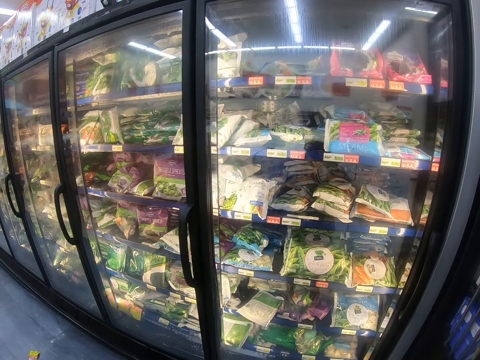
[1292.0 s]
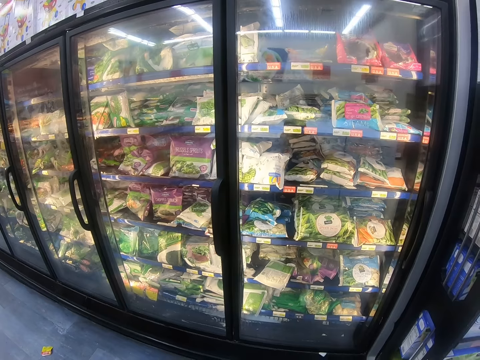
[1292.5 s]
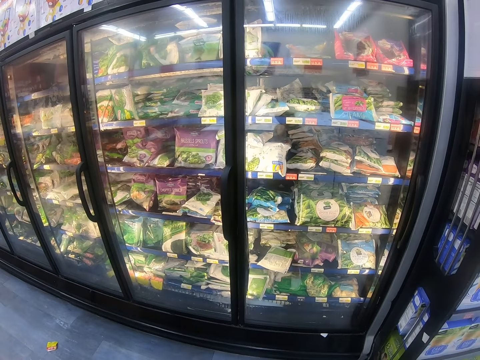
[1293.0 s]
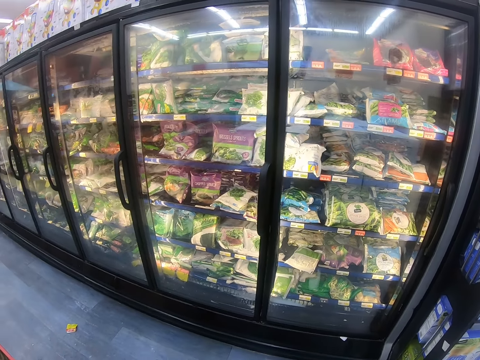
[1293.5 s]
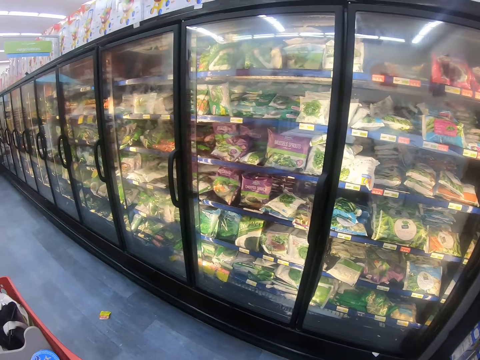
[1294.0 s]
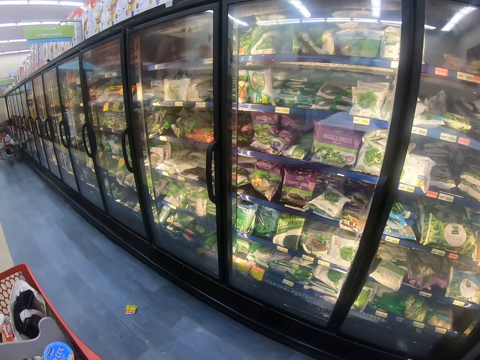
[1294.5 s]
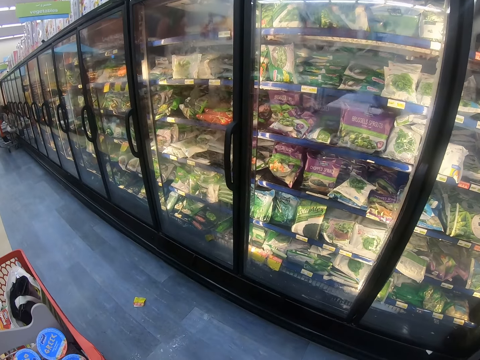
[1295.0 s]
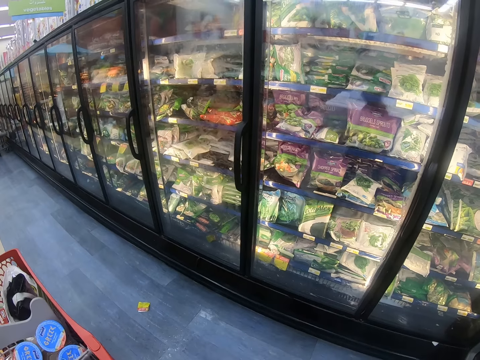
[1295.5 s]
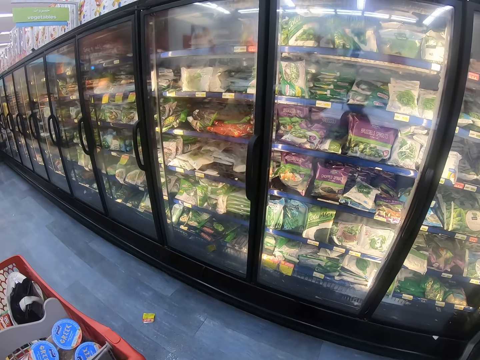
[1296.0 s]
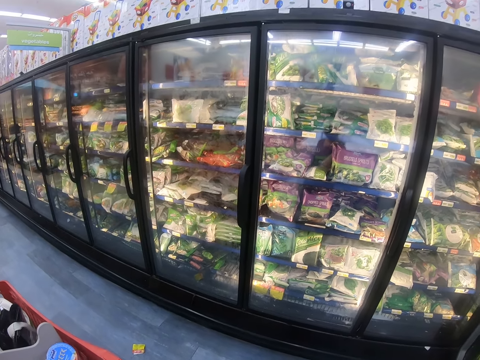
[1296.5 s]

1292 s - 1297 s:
The camera wearer pushes the trolley. They look around the supermarket fridge, walk around the supermarket and pull the trolley.

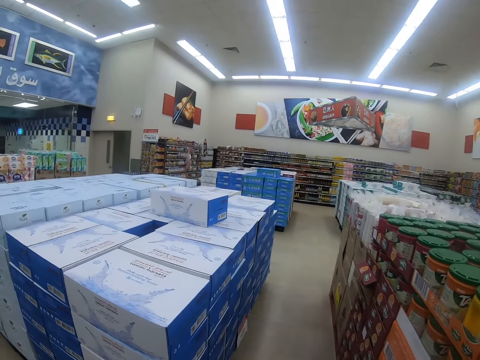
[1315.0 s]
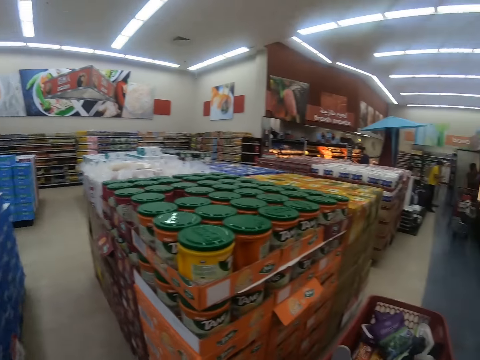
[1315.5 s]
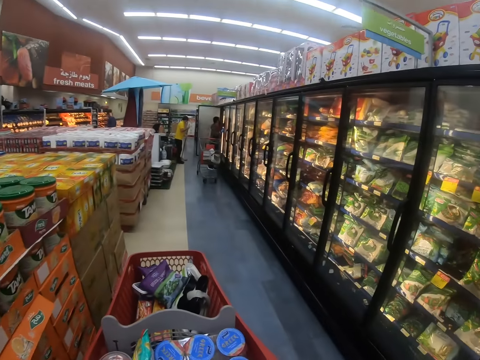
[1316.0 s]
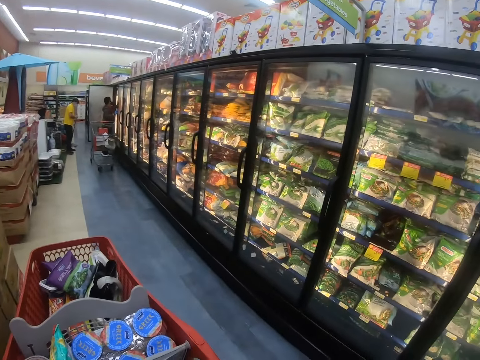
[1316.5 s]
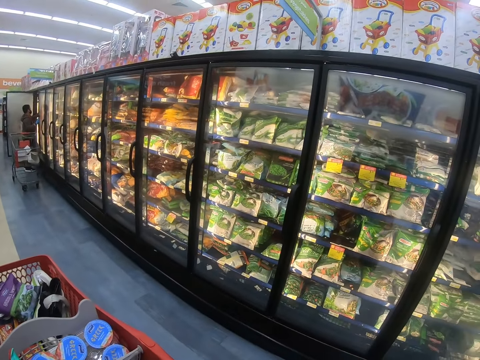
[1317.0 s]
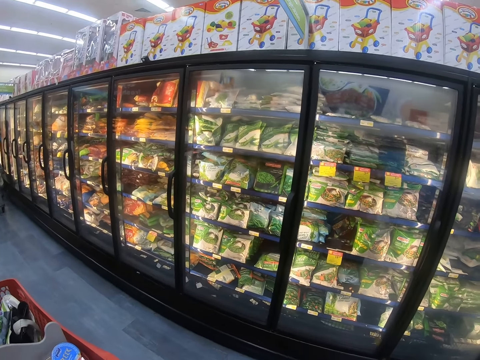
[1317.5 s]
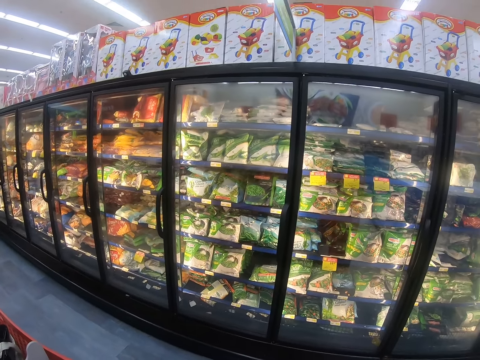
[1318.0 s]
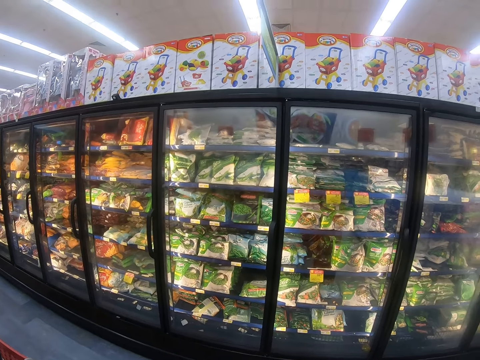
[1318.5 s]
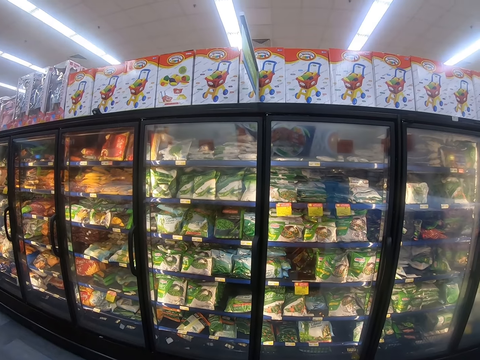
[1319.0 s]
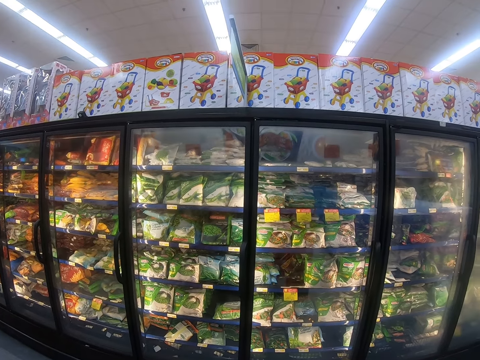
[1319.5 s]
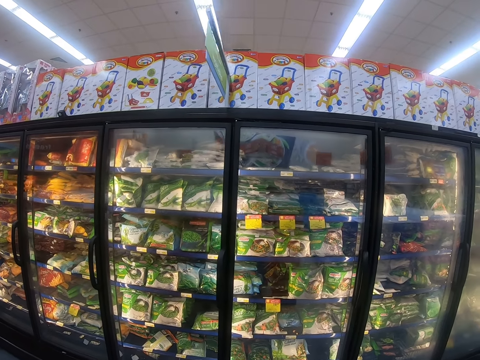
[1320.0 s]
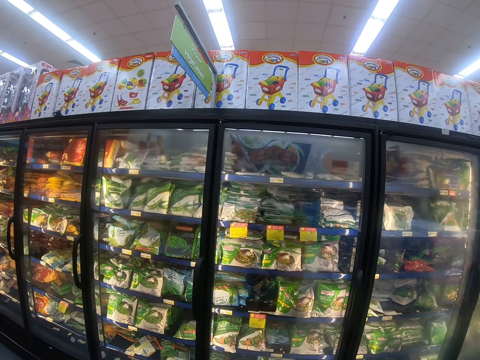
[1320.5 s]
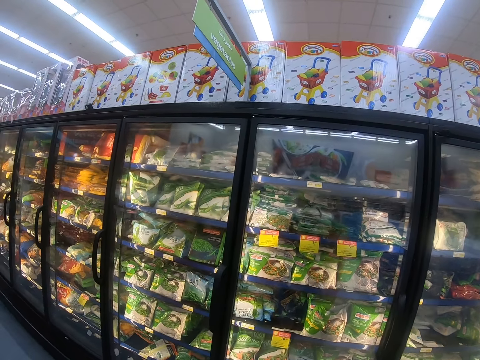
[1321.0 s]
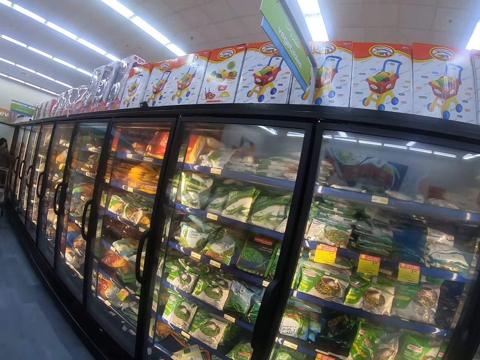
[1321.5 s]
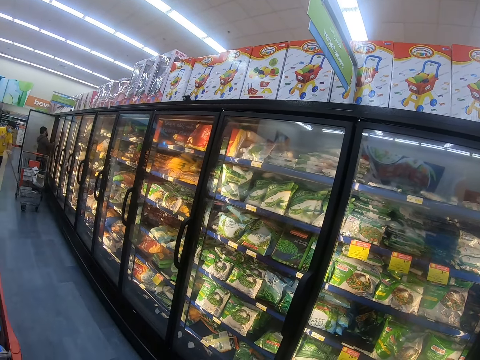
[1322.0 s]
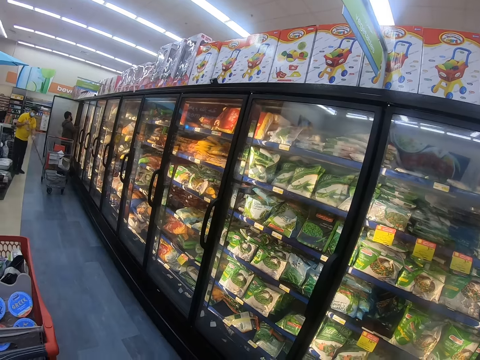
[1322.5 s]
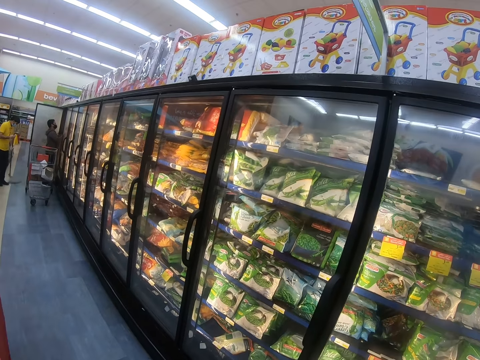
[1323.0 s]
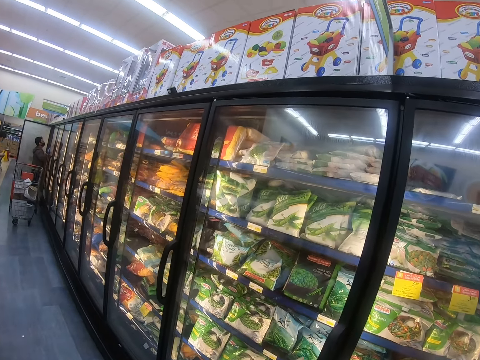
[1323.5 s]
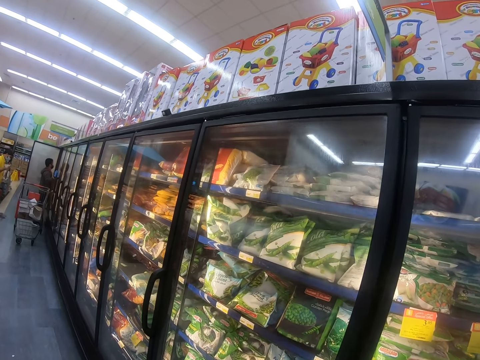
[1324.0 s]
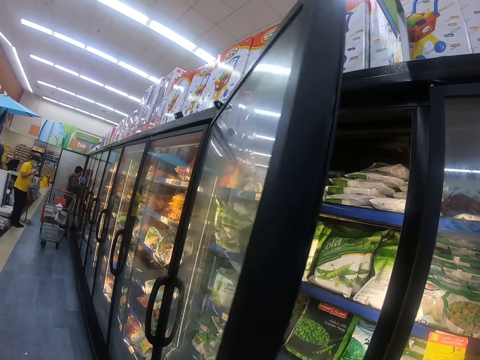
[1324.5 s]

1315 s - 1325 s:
The camera wearer pushes the trolley. They pull the trolley and look around the supermarket shelf. They look at the refrigerator. A man does something. The camera wearer opens the refrigerator.

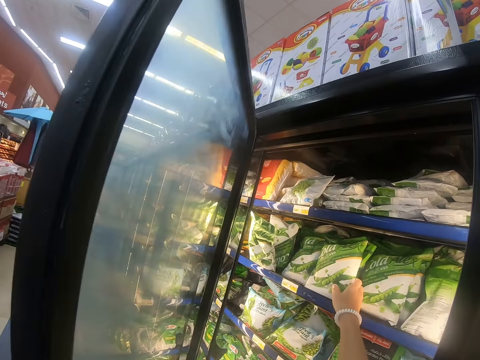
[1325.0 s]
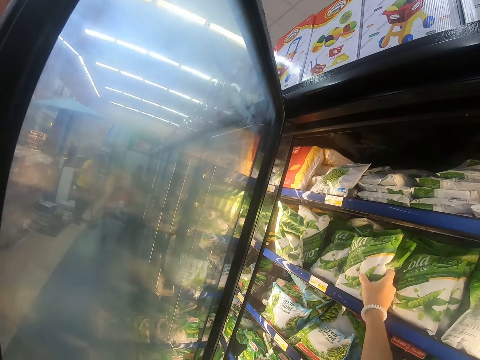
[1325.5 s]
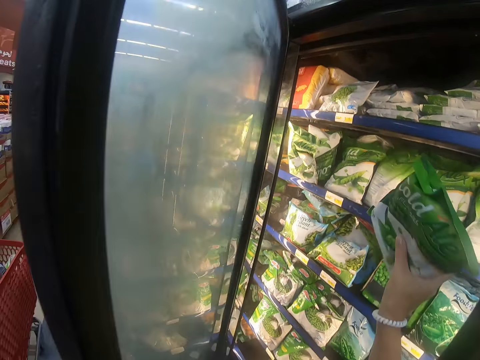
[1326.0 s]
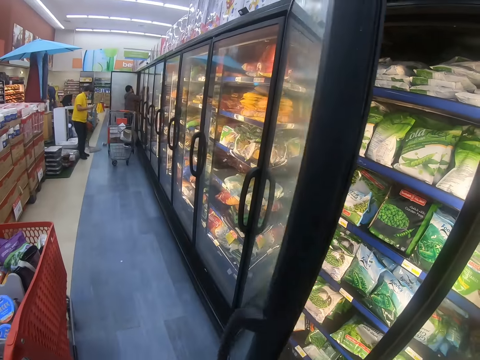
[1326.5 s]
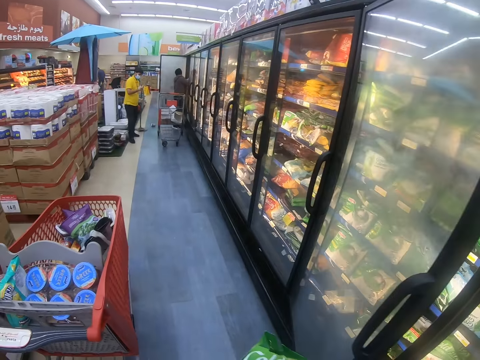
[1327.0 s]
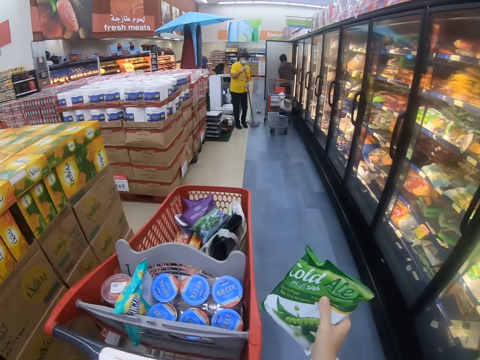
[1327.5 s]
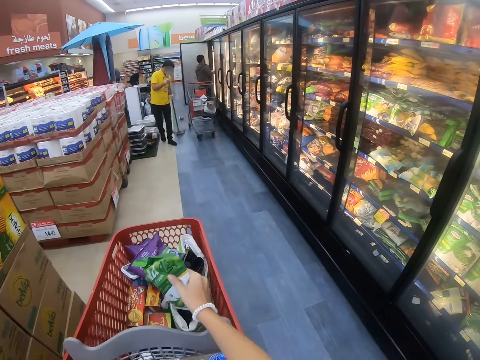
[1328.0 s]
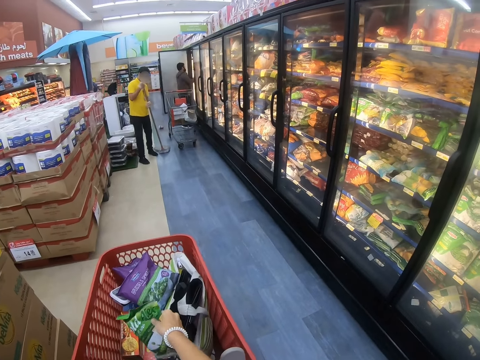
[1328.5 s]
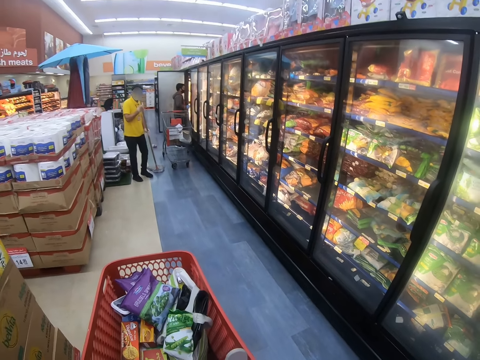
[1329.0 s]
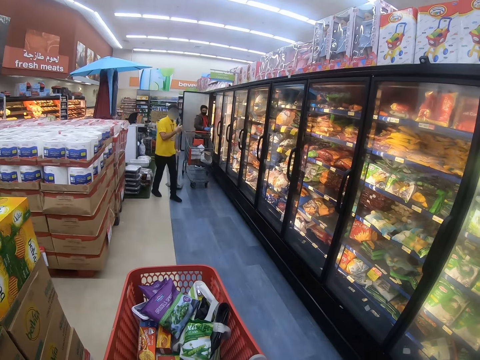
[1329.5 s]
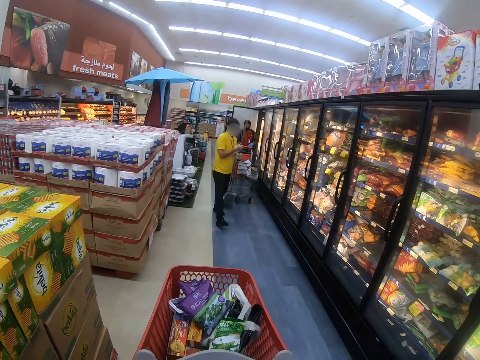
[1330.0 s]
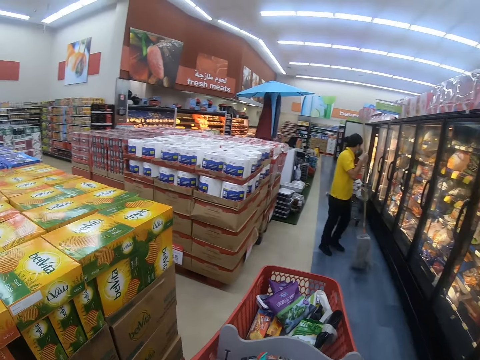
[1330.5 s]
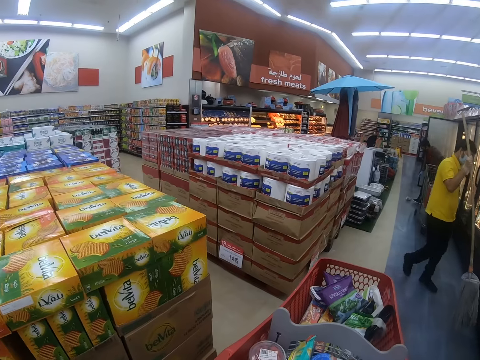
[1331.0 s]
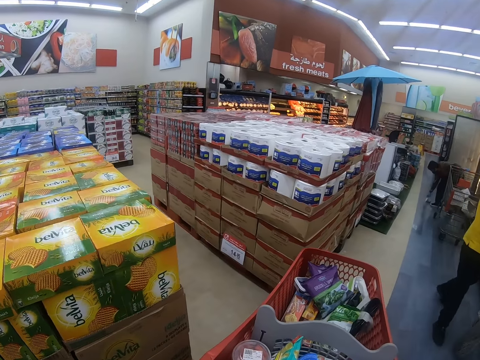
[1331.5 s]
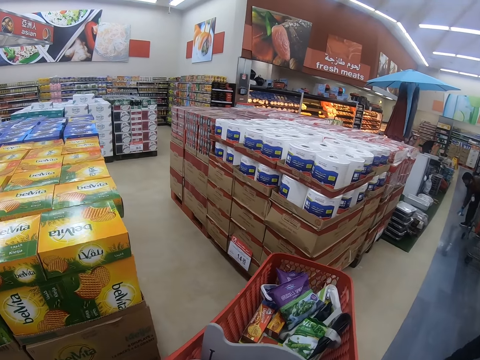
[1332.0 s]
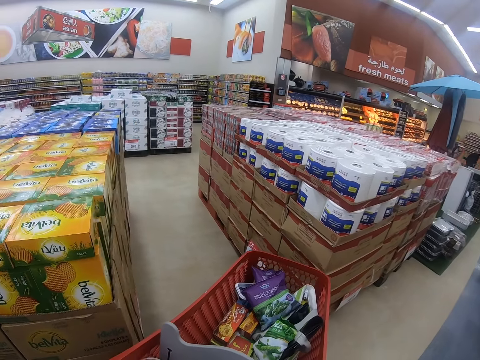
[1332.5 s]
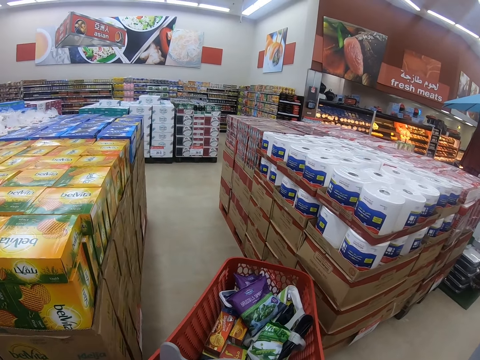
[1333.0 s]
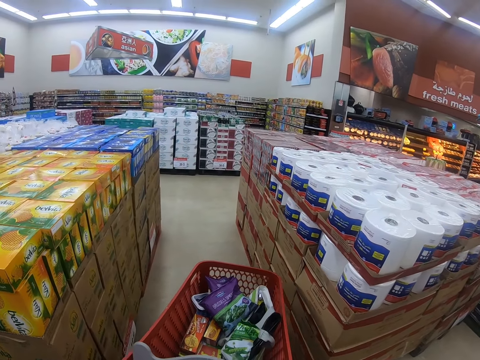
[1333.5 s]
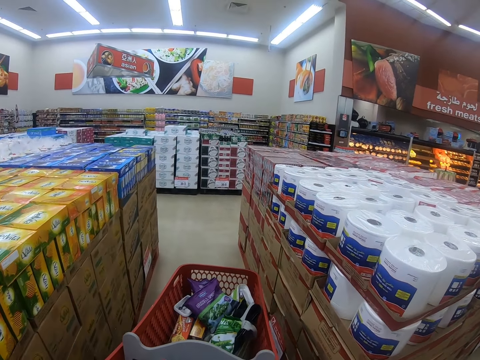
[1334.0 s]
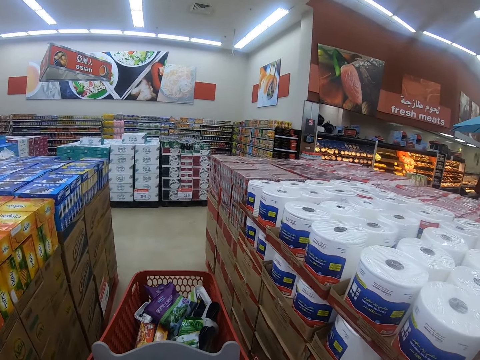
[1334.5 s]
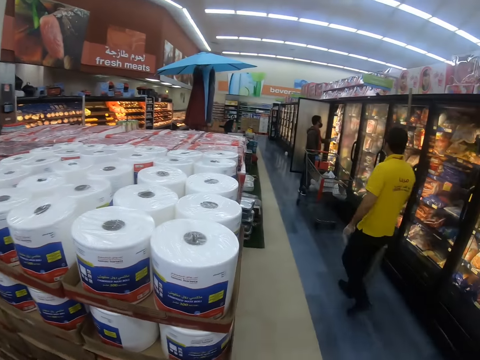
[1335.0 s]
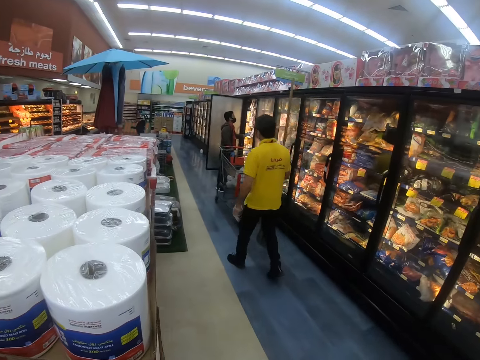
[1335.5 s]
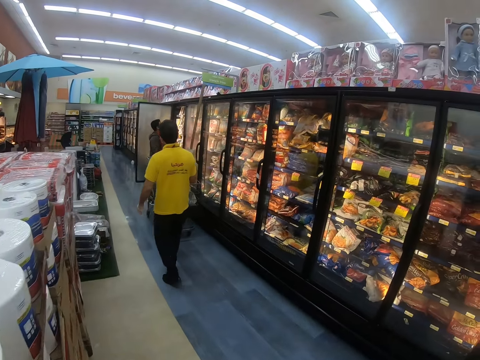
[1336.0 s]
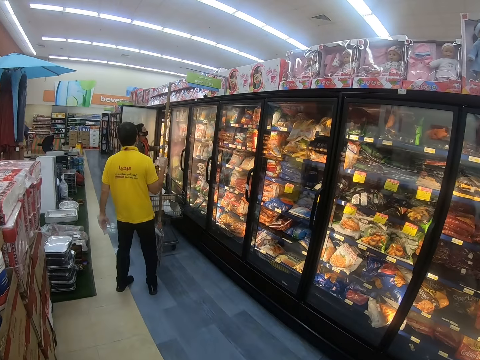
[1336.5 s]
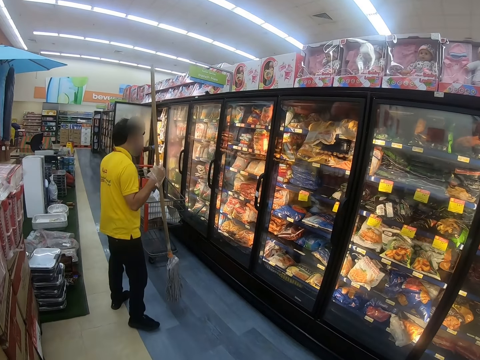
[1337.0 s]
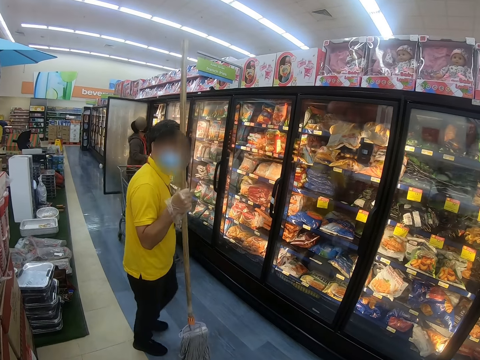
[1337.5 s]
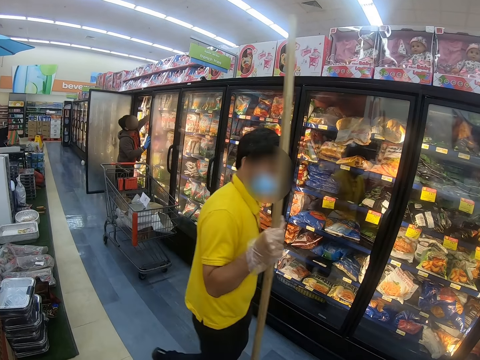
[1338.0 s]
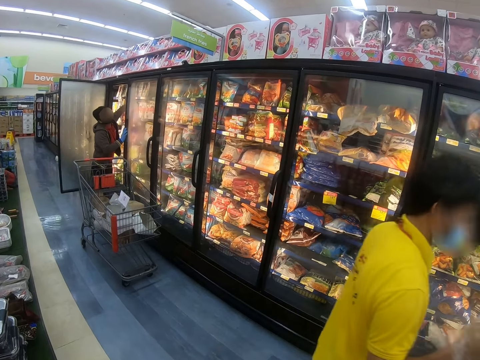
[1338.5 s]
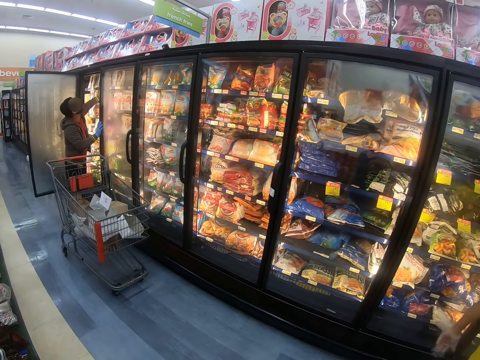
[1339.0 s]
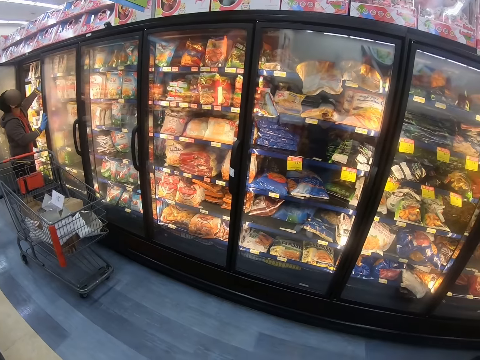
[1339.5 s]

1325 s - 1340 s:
The camera wearer picks the peas package from the fridge. A man cleans the floor. The camera wearer closes the fridge. They place the peas package inside the trolley. The man steps forward. The camera wearer walks around the supermarket, pulls the trolley and looks around the supermarket shelf. They push the trolley. The man steps forward. Another man does something. The camera wearer looks around. The first man steps forward.
